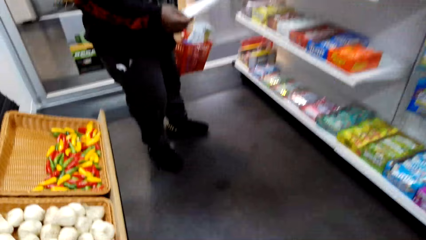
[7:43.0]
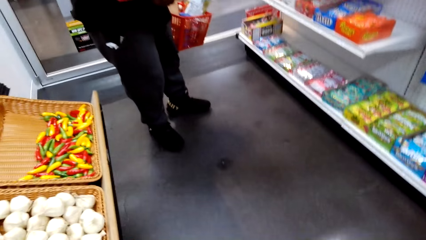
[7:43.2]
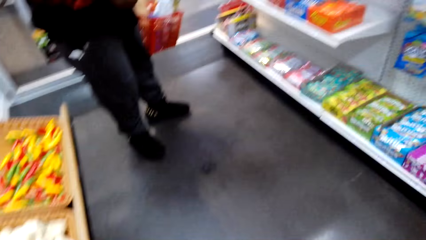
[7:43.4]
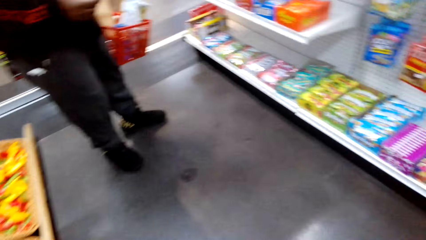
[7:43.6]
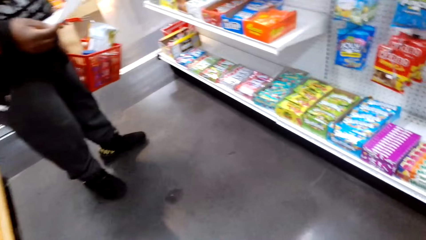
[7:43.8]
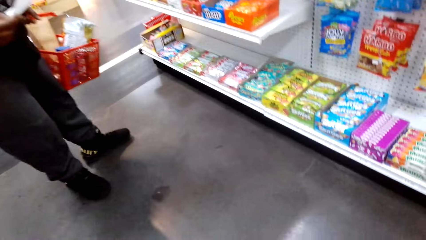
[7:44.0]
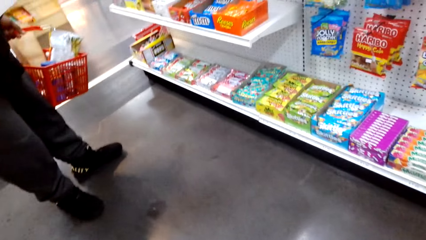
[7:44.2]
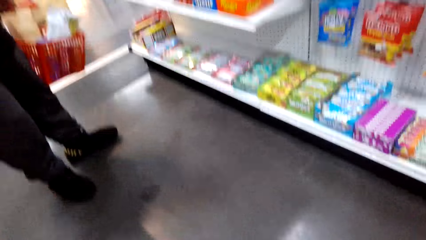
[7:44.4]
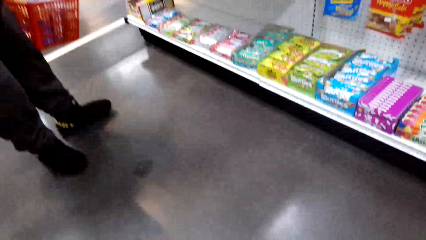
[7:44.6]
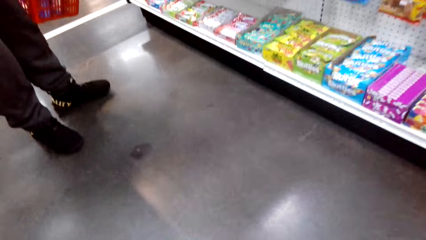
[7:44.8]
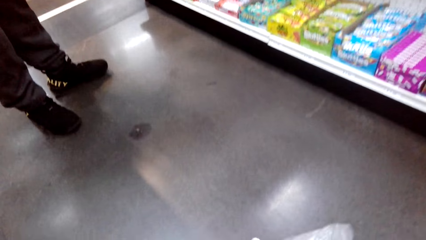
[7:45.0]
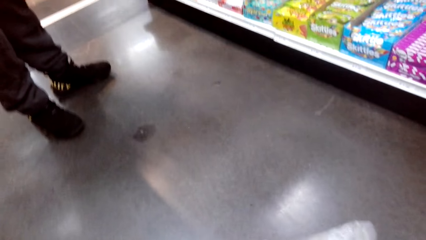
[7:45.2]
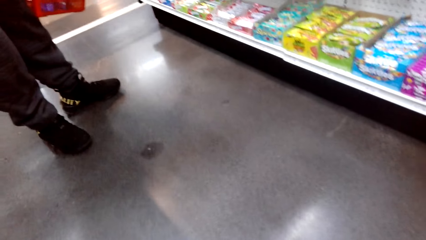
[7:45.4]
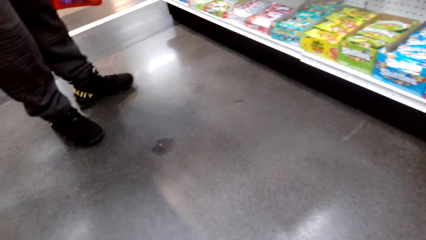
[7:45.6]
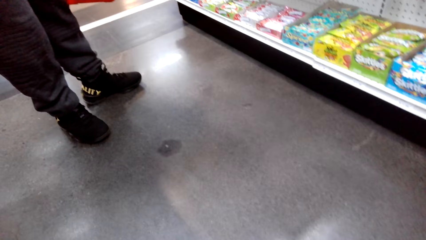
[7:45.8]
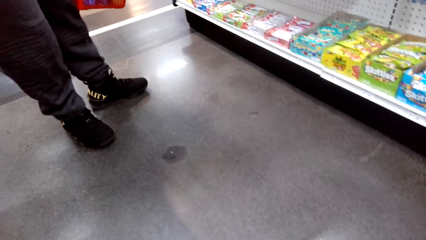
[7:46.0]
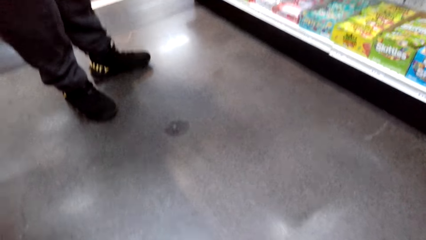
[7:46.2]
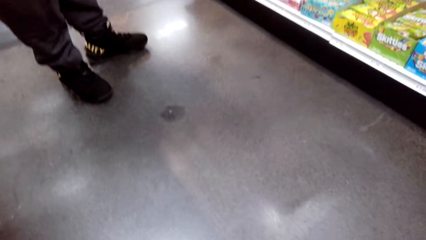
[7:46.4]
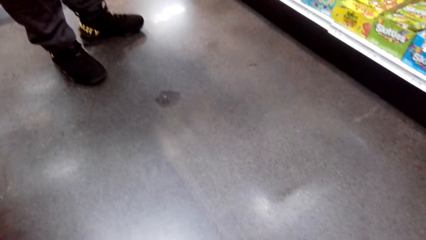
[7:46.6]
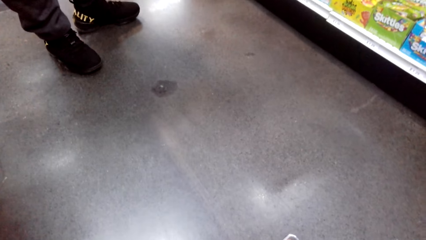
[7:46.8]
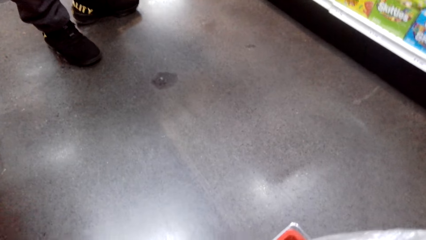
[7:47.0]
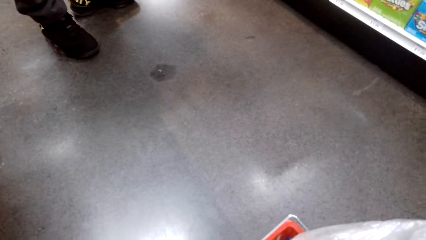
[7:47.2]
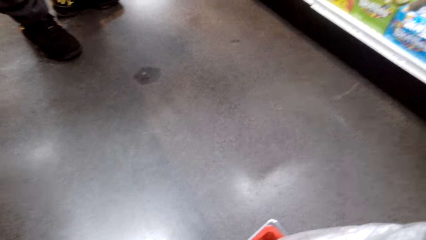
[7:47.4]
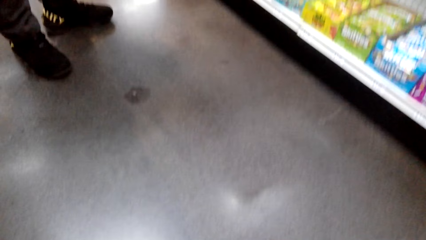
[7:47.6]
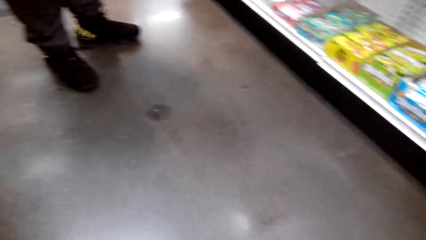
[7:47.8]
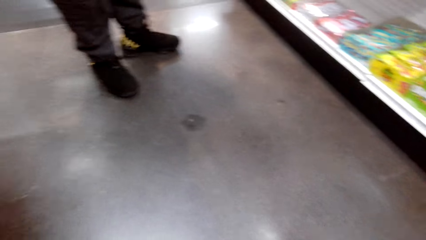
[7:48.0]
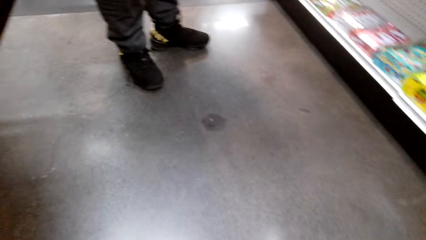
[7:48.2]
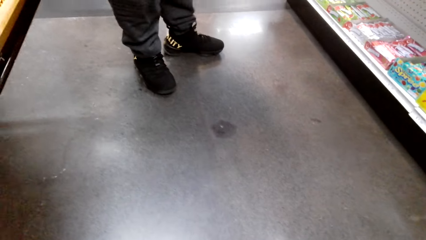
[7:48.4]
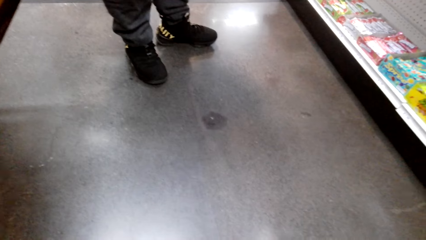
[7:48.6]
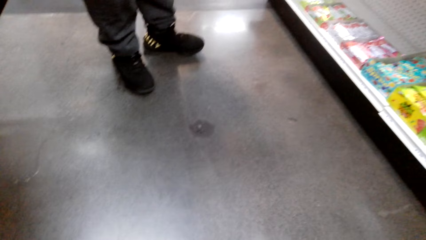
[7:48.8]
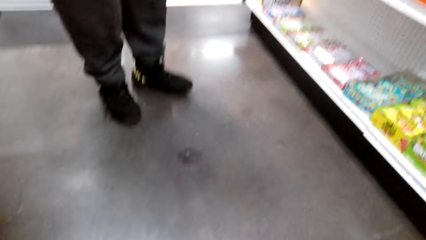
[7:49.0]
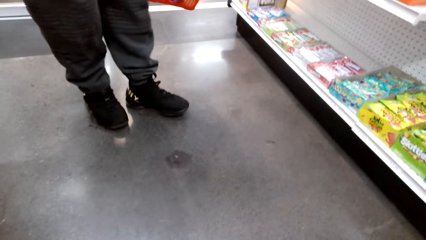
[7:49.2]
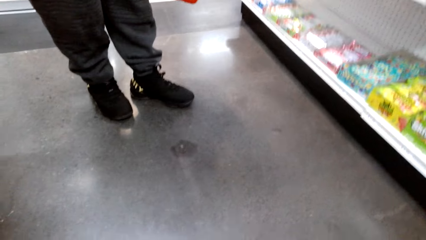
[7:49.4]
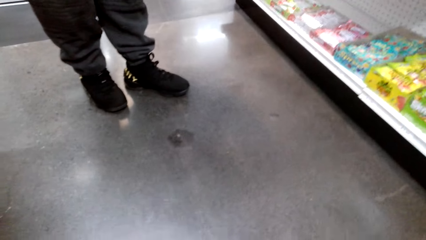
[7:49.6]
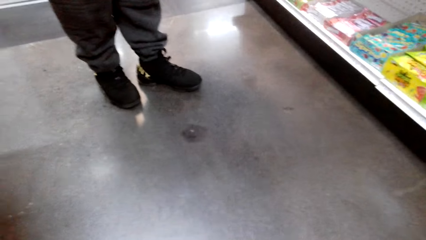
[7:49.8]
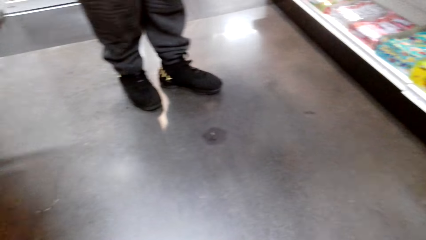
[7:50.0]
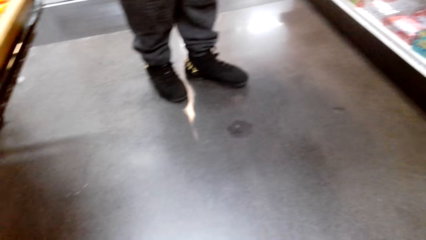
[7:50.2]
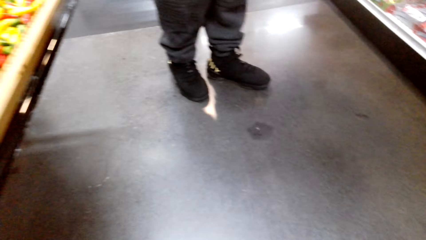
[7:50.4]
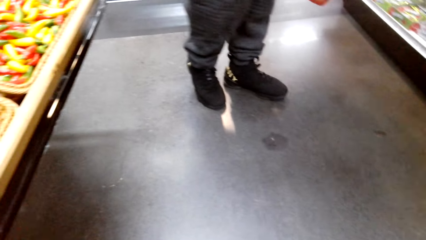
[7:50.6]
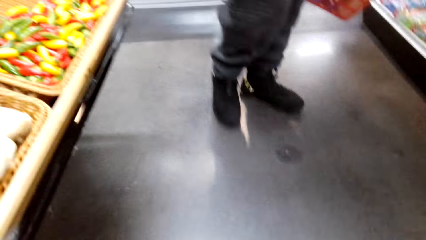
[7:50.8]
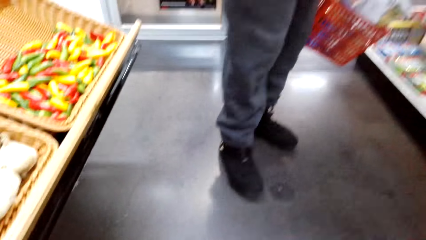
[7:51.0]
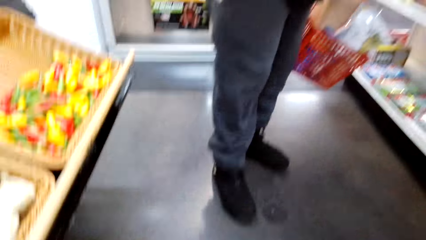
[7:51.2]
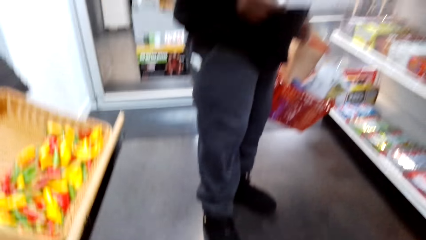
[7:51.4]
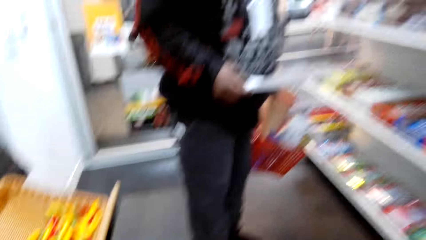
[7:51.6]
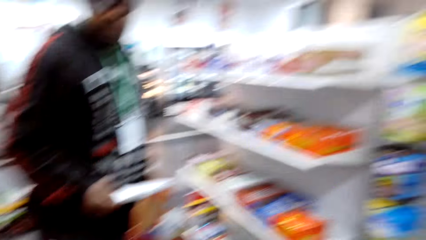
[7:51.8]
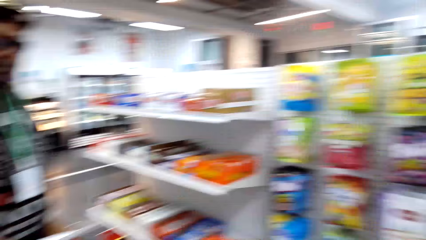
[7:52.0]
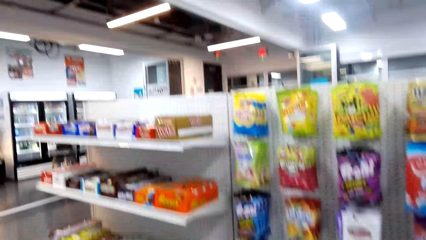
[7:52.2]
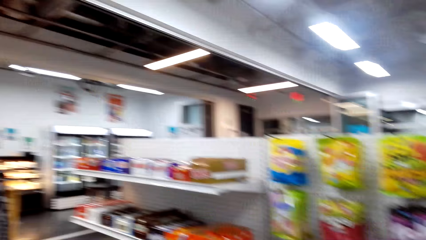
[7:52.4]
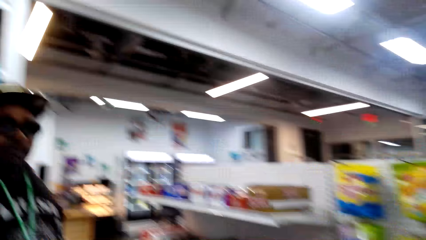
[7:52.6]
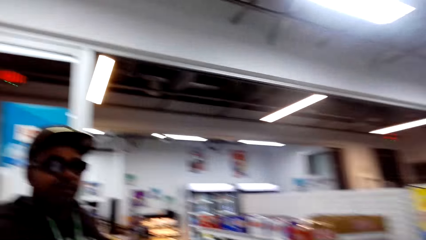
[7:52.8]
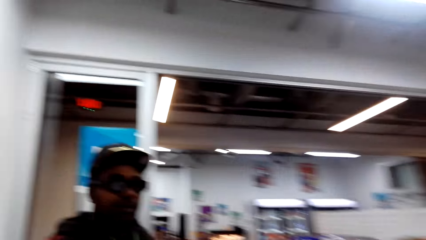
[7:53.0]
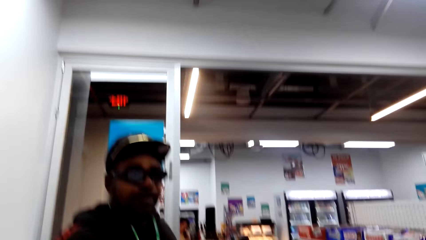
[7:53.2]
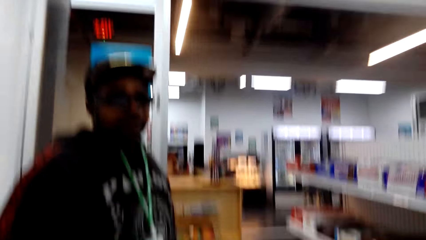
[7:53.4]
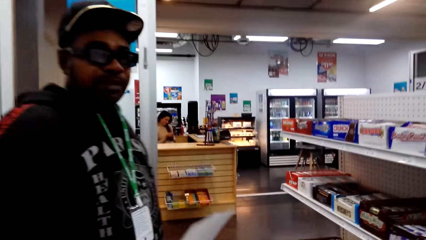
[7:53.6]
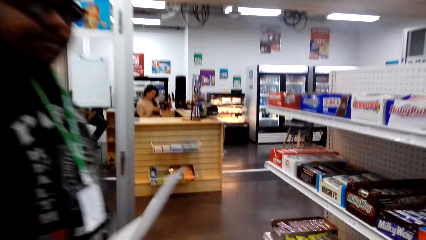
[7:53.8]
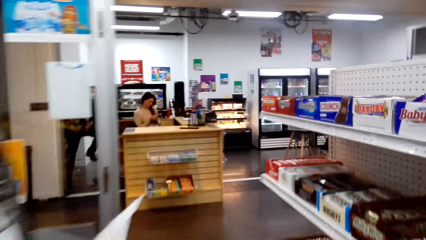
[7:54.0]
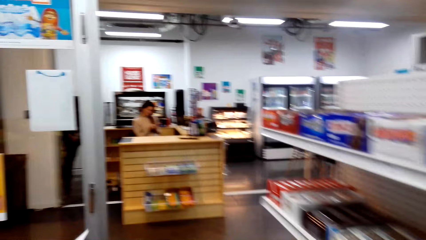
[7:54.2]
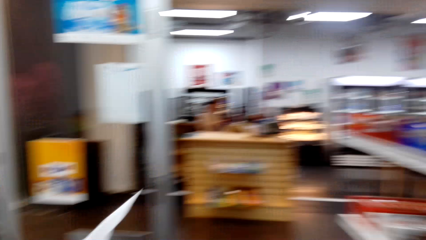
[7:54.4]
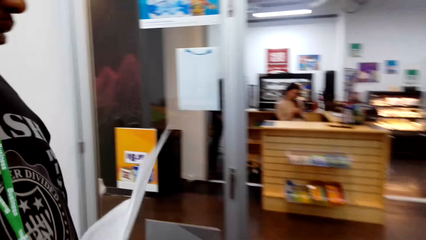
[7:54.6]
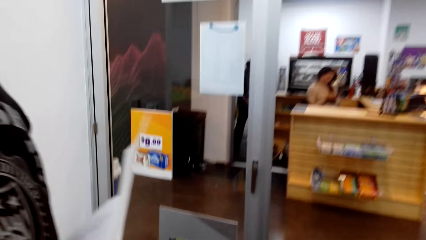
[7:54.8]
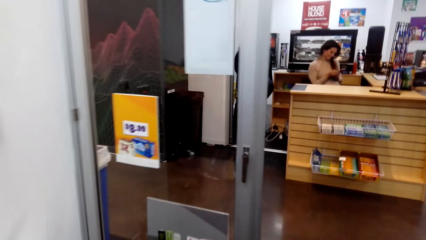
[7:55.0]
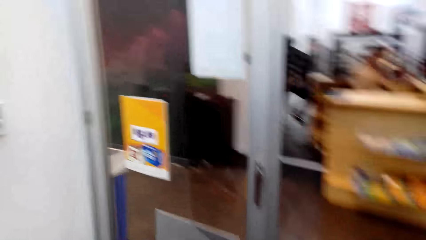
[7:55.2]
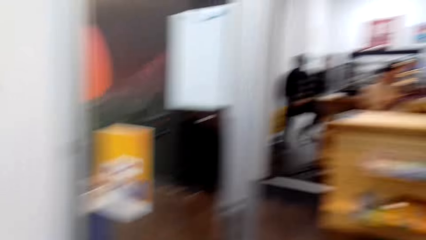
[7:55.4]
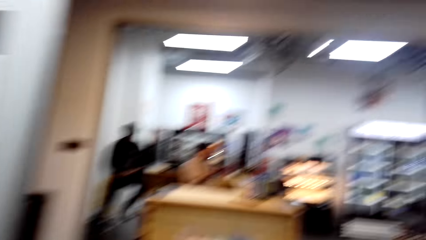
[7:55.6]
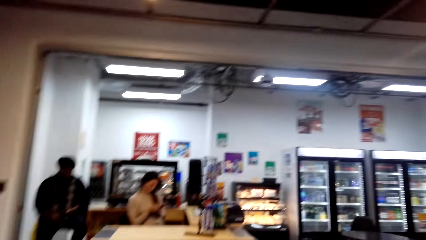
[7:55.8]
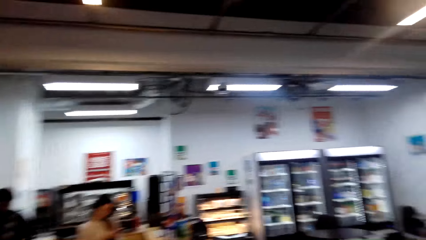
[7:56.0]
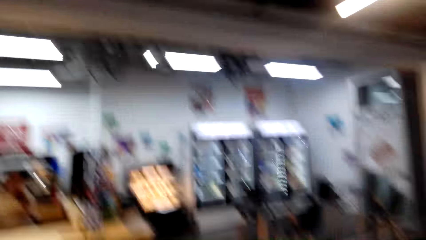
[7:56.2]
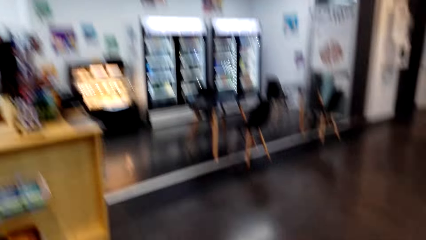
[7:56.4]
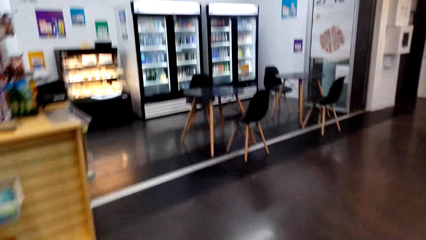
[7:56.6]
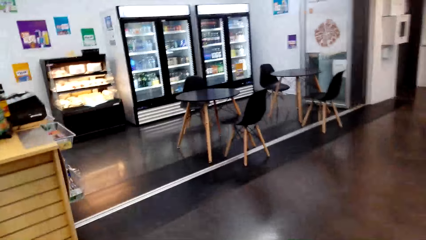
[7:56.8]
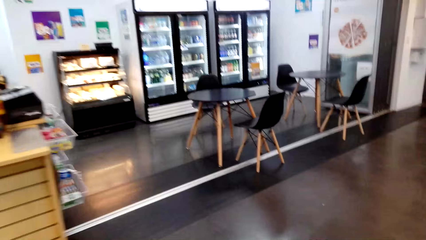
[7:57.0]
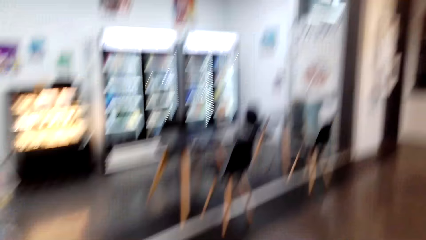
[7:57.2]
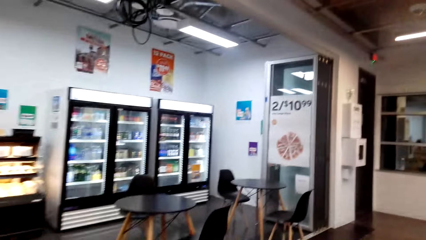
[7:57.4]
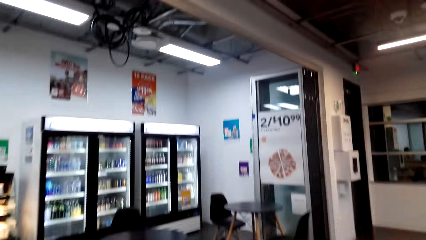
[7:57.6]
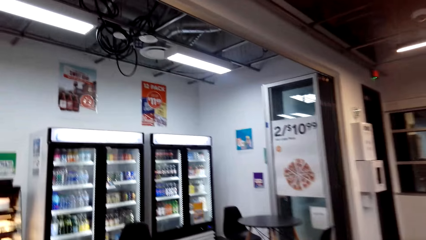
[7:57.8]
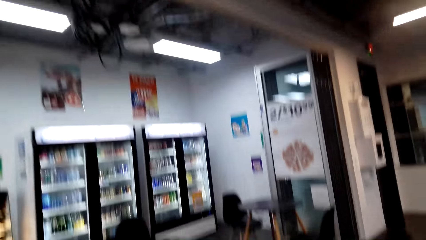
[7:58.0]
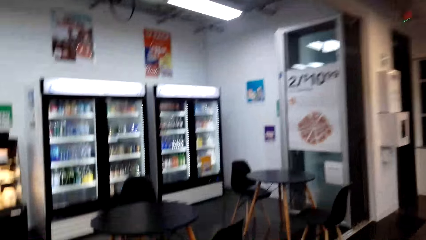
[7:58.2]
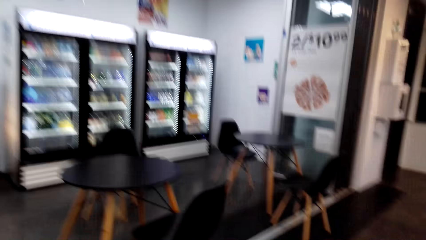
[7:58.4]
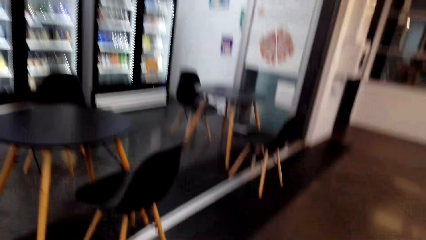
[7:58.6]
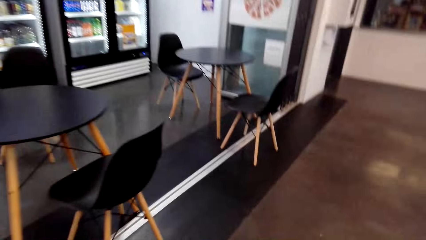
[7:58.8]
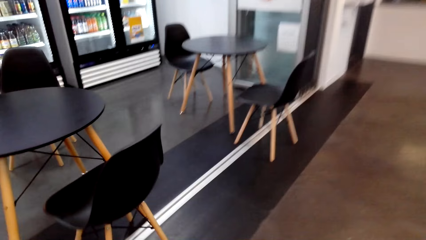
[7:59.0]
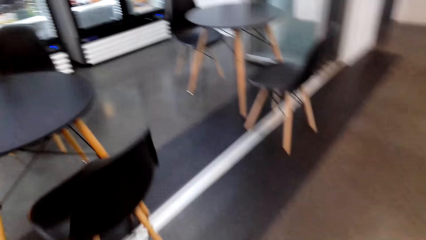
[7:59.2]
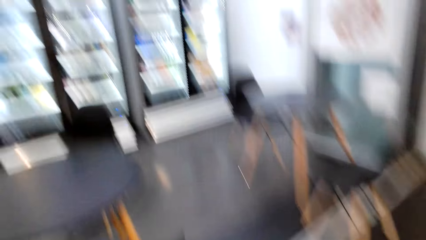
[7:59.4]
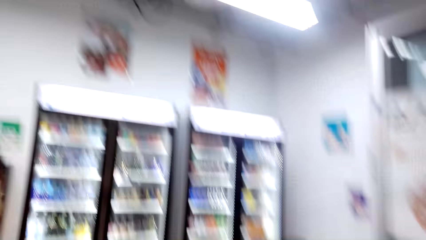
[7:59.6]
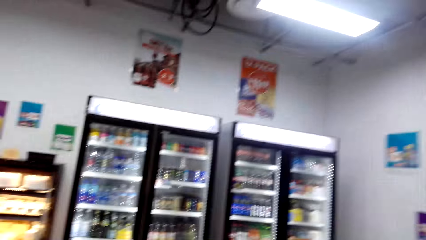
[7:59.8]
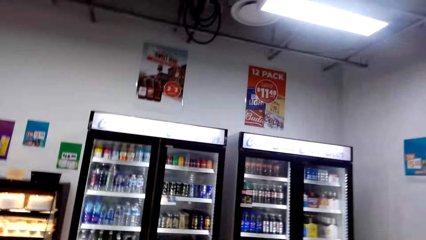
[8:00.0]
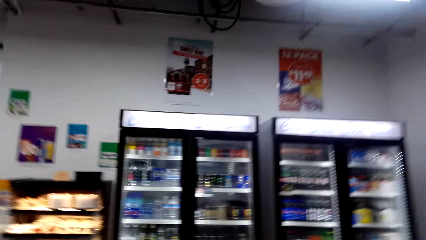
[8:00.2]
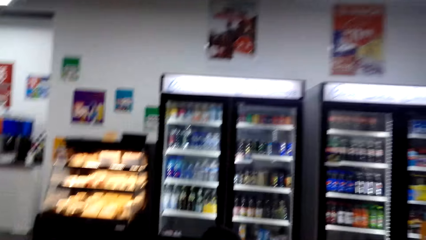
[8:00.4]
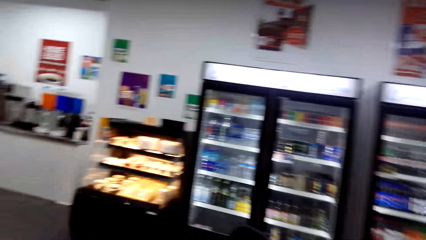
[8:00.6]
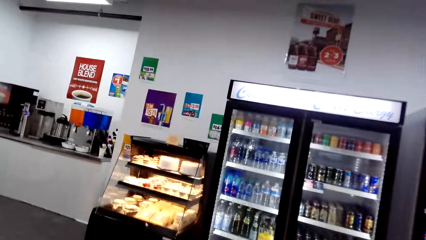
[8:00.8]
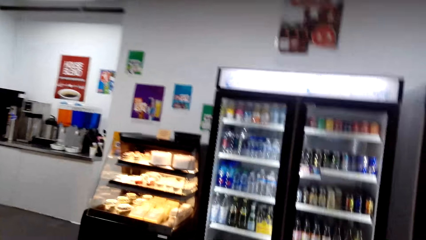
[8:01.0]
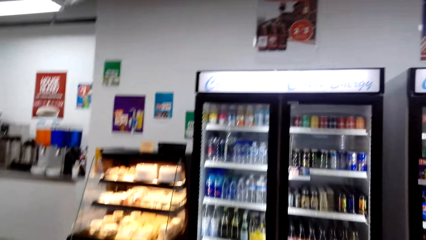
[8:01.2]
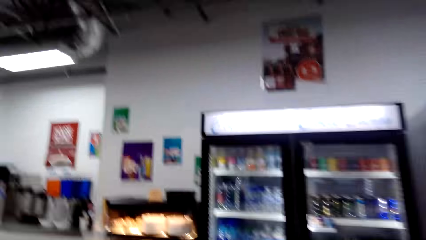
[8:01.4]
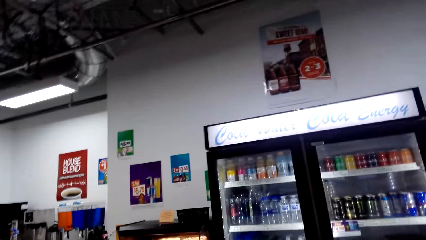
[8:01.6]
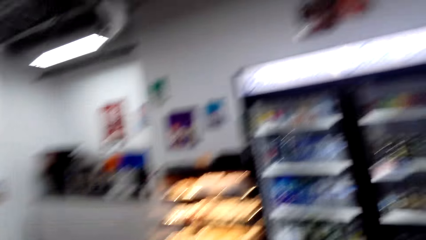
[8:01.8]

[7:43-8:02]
The camera wearer looks at the floor. They walk to the fridge.
